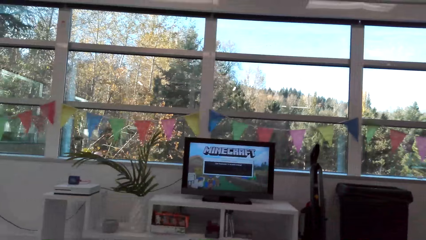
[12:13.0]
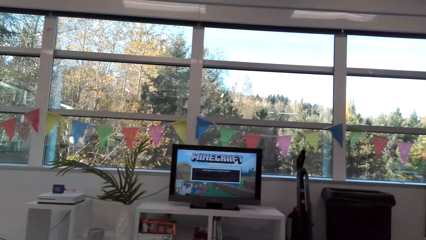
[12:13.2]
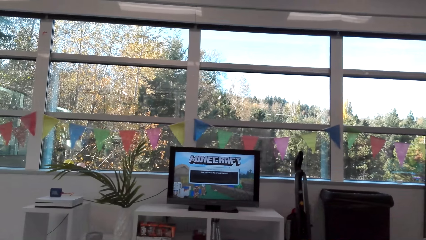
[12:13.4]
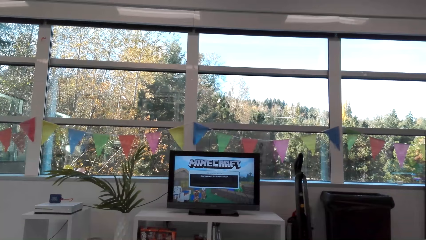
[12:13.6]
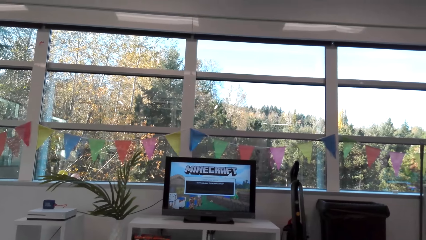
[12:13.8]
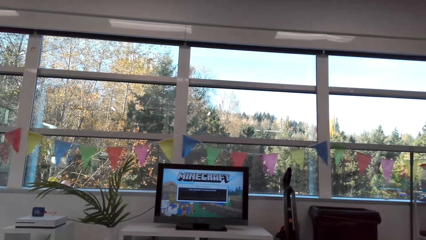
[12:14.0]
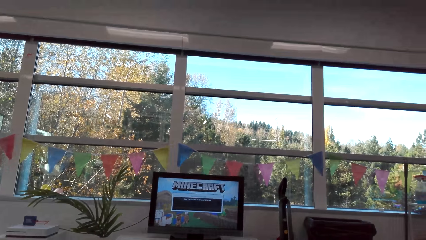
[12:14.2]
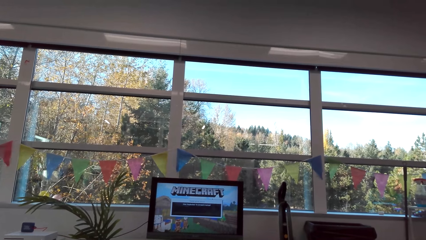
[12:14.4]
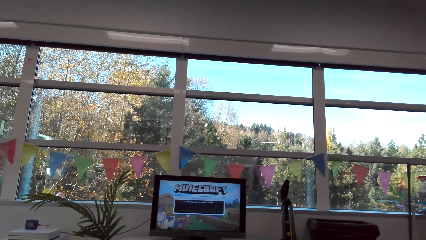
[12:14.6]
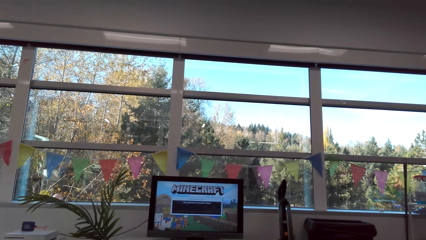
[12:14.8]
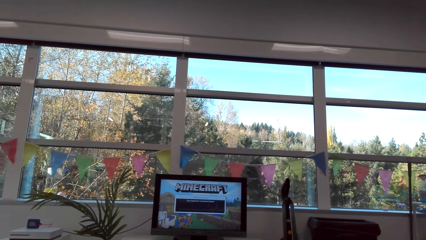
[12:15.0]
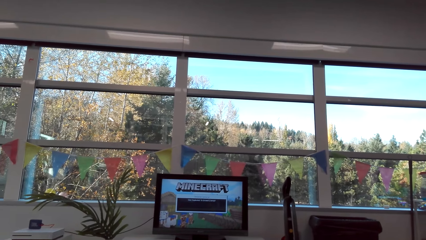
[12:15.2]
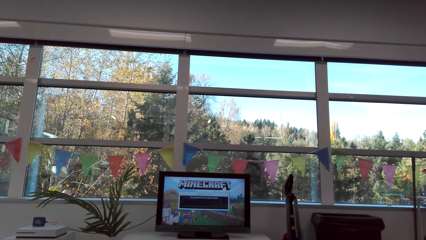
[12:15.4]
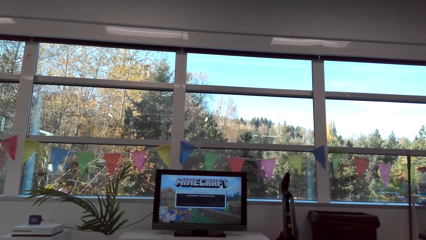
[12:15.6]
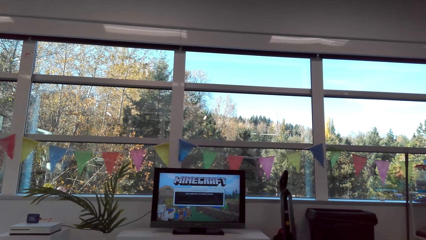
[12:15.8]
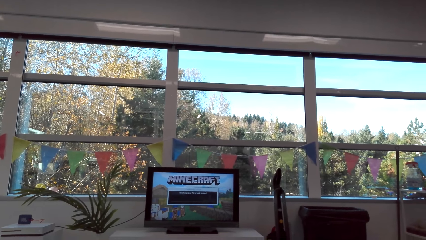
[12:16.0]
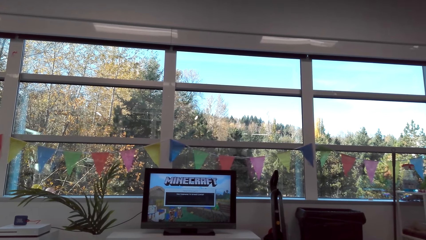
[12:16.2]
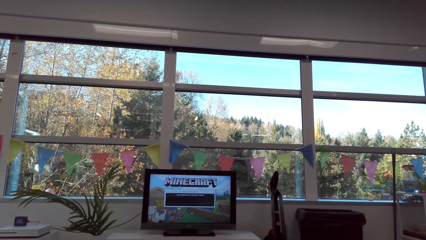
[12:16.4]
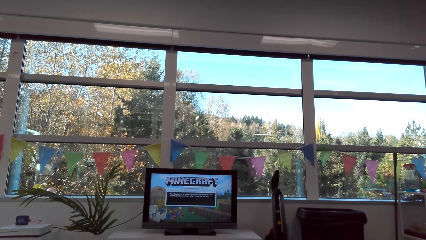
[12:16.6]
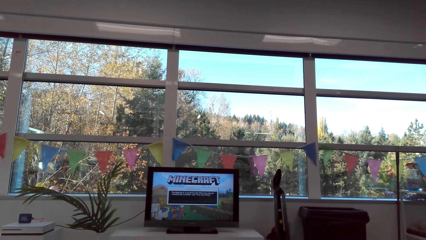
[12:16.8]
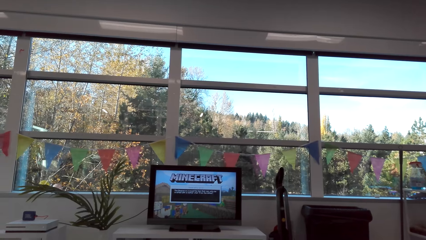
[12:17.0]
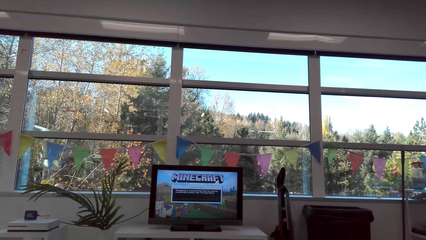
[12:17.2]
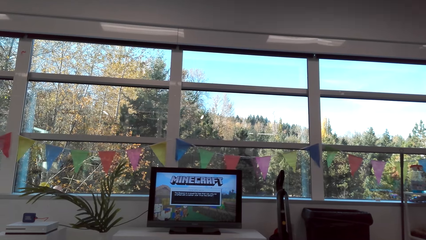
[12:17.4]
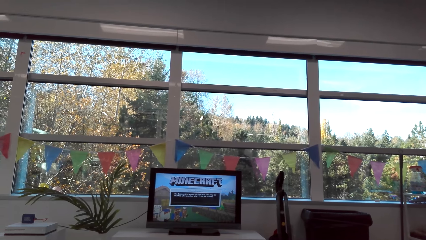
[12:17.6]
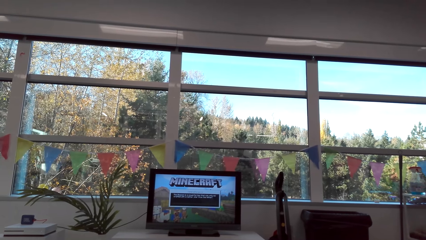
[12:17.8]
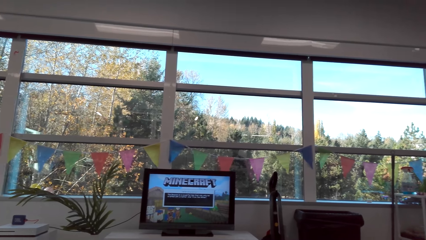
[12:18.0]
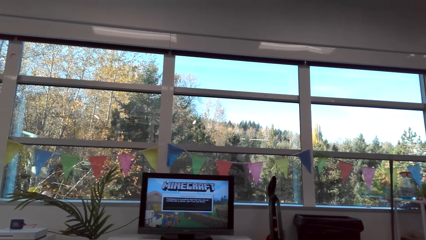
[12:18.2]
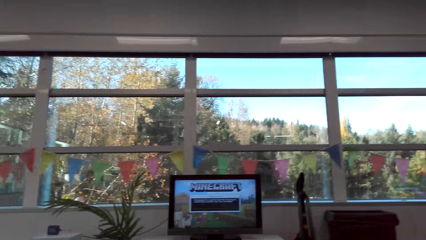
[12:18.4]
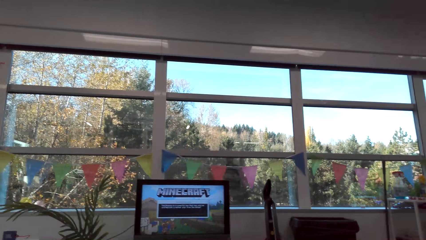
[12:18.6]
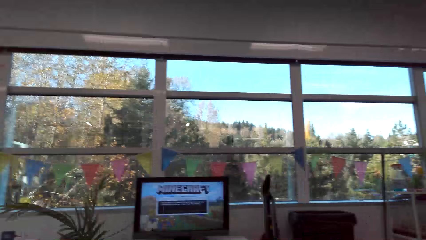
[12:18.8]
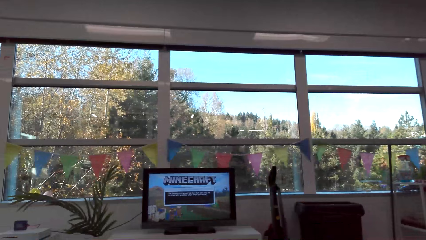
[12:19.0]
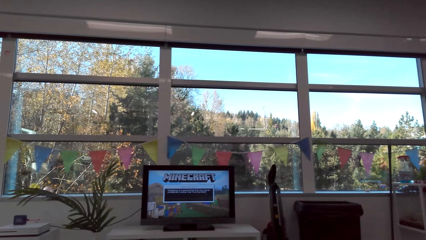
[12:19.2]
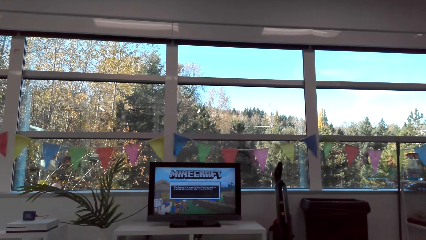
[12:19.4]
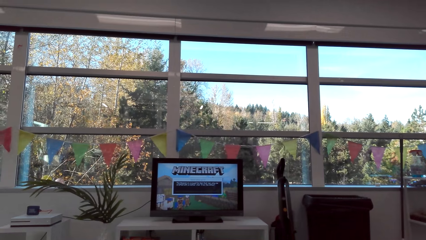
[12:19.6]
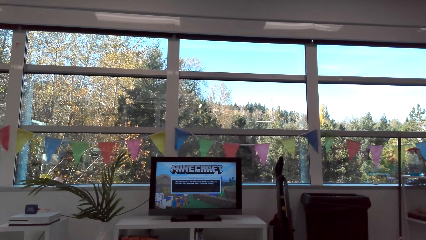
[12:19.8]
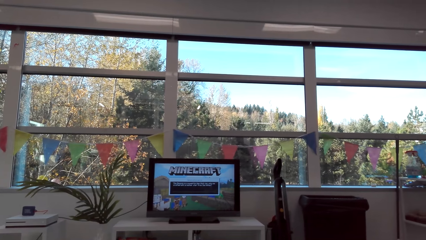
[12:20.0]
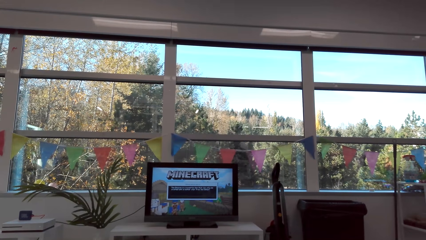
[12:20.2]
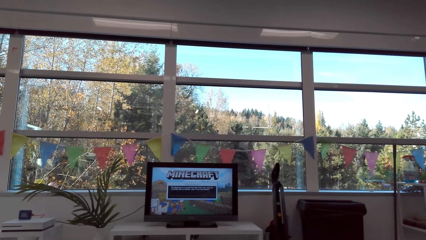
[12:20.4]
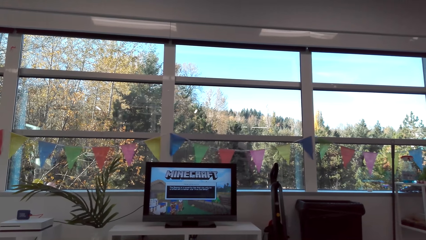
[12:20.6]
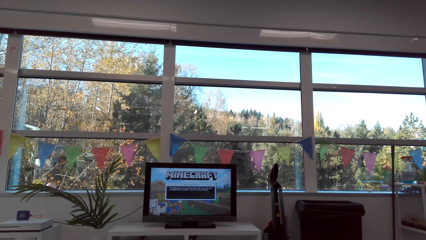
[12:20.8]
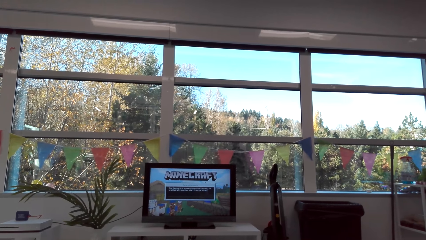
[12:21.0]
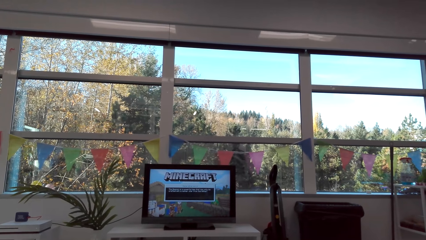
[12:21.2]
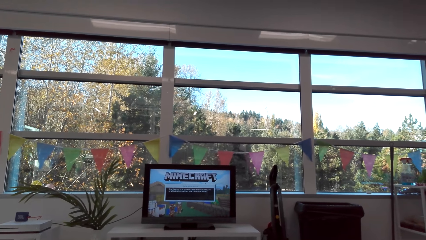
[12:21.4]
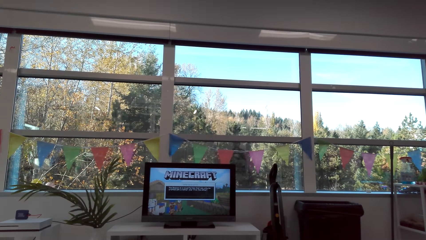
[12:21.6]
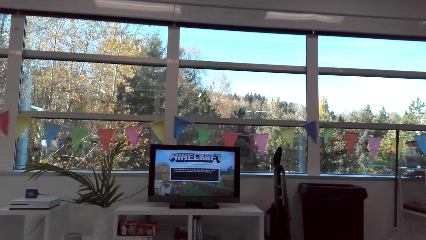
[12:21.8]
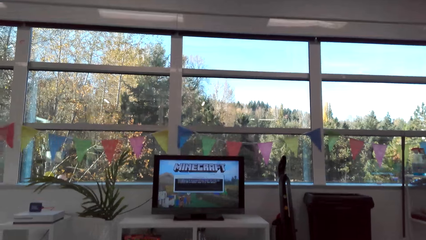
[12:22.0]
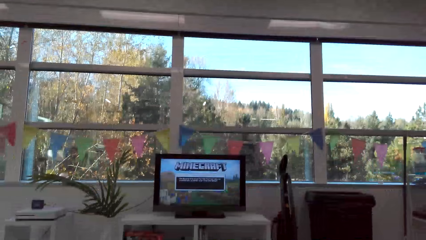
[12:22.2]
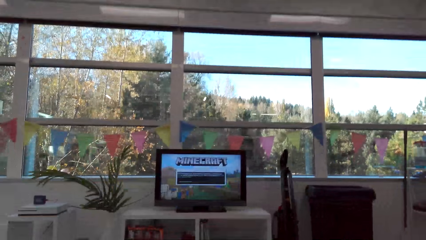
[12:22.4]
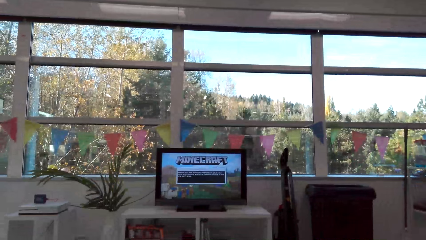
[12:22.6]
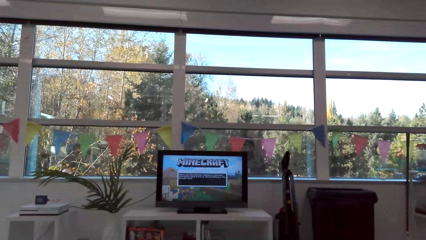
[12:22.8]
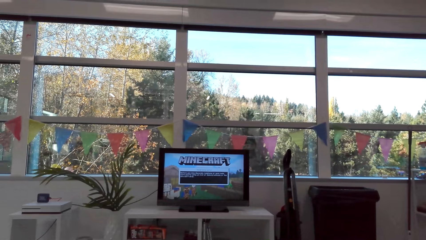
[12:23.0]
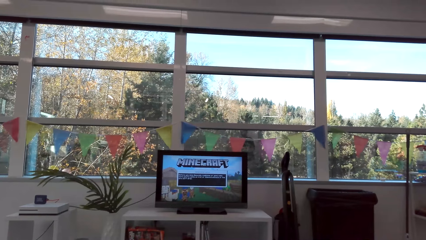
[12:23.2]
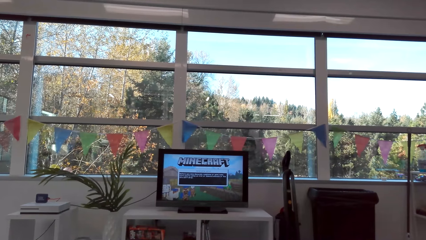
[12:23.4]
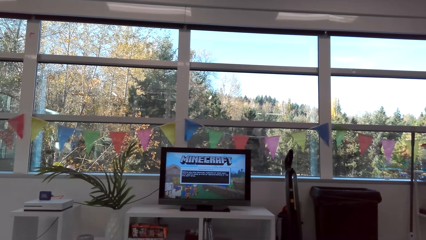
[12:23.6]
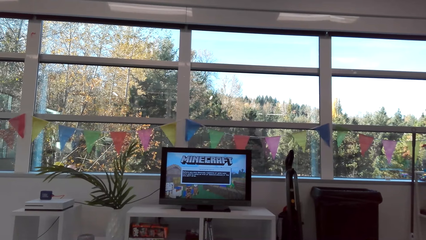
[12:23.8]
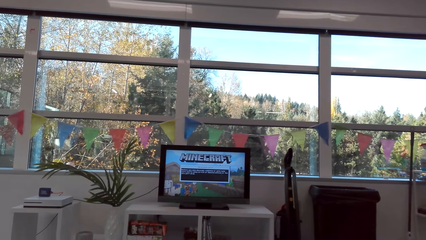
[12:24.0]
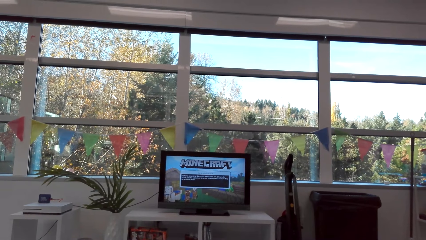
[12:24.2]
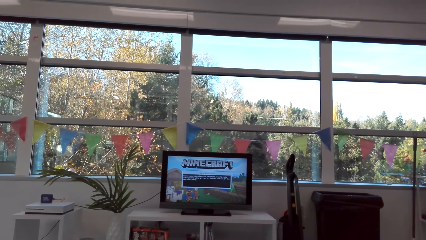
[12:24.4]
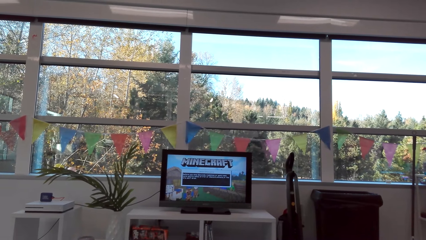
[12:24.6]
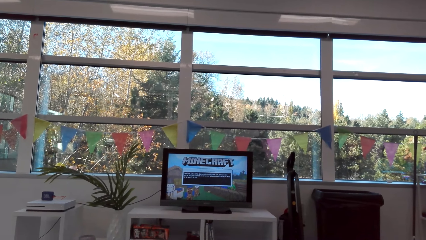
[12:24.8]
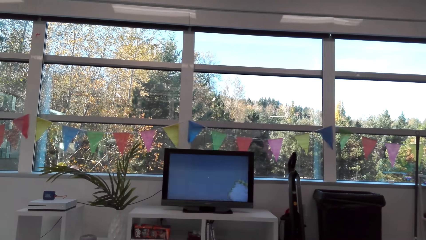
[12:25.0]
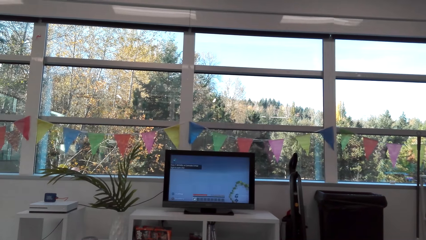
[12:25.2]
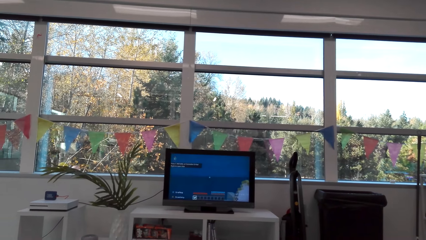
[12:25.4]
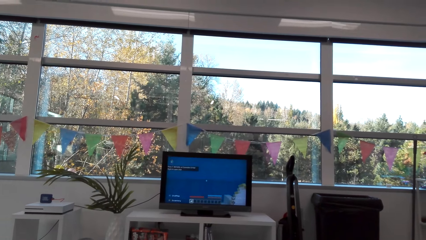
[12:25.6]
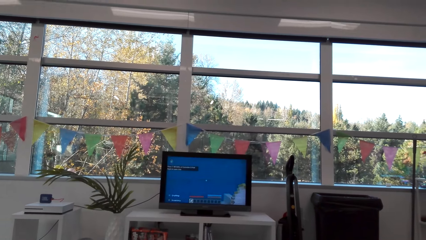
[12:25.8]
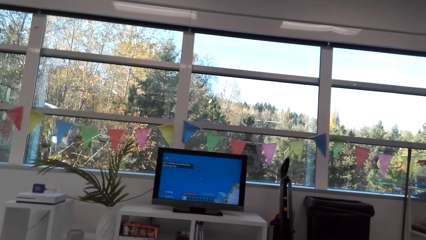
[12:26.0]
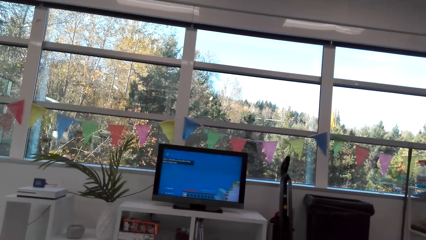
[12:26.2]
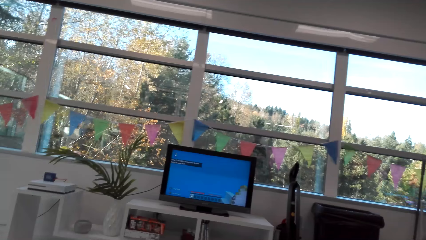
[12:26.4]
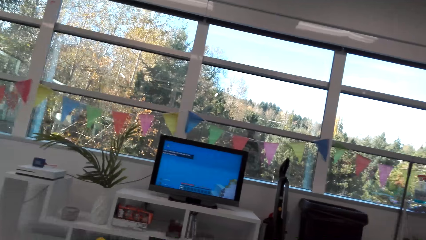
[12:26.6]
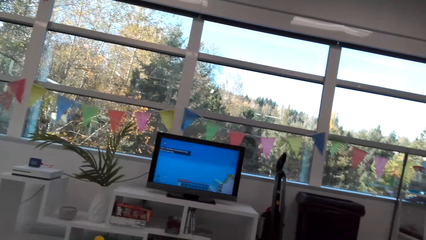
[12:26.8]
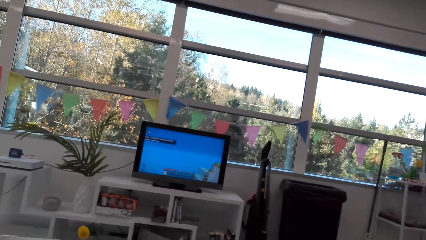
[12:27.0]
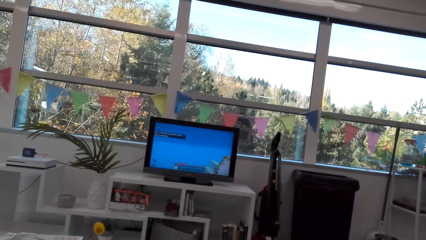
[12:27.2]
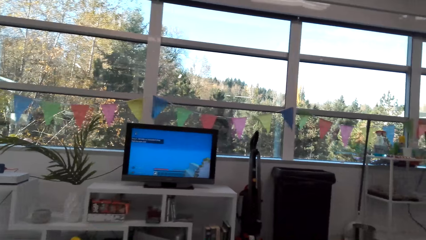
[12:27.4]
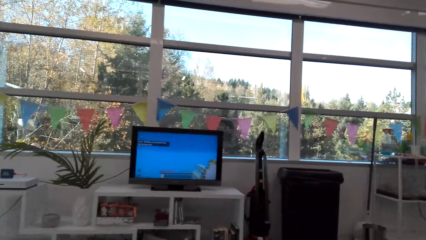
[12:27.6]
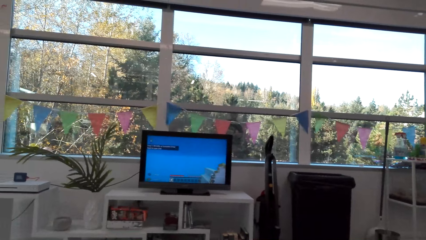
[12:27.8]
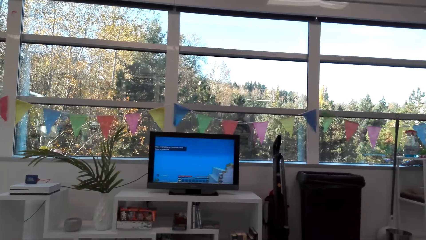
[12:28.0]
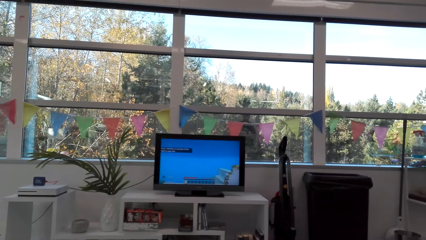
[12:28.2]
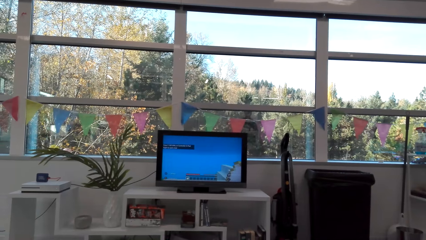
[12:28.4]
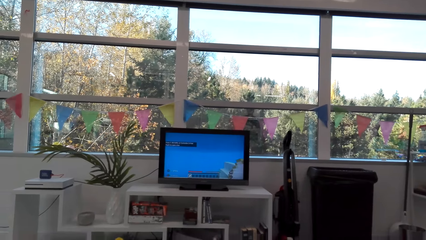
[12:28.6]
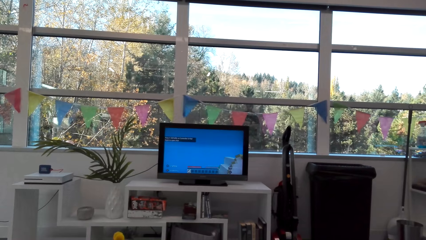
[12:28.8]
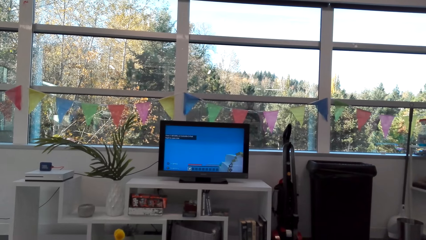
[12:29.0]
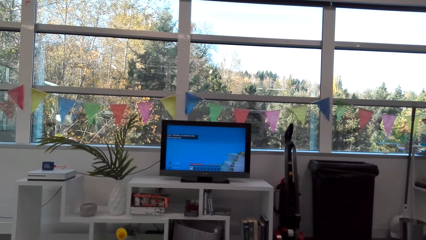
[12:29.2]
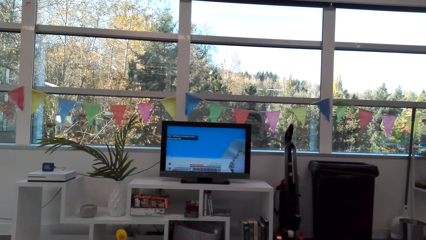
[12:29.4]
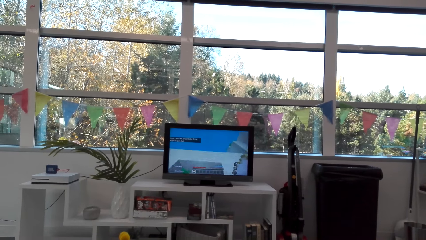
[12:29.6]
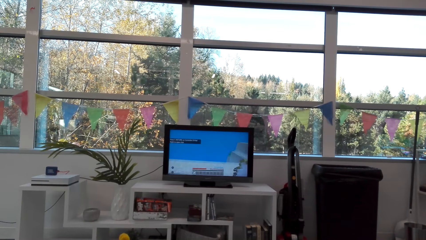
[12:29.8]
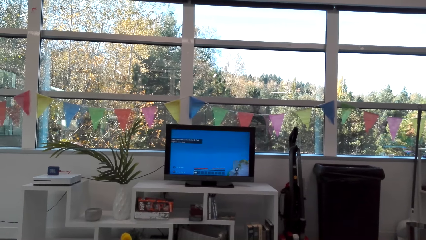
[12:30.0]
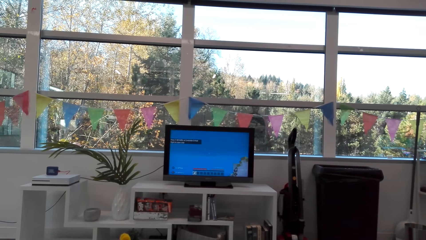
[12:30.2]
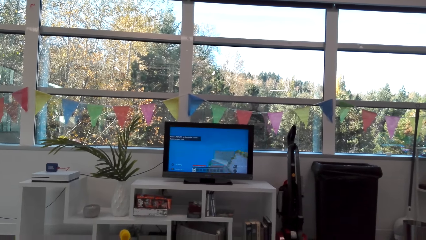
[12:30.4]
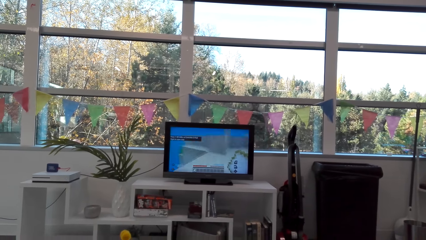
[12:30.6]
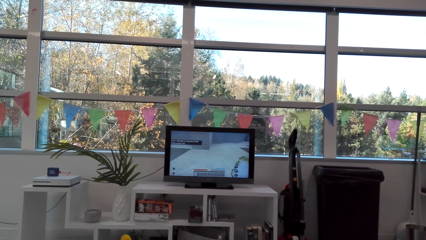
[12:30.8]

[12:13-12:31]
A person crosses the hands. The camera wearer plays a computer game.
